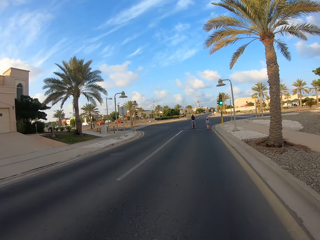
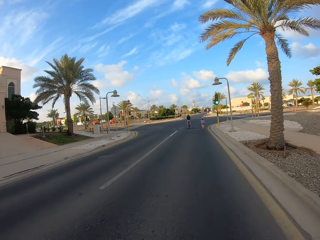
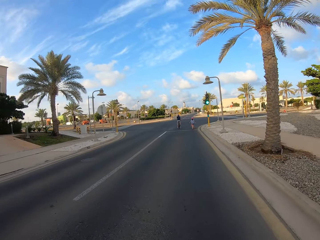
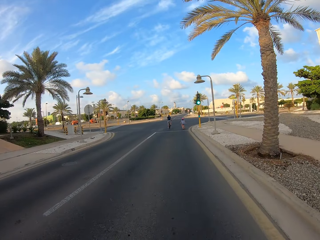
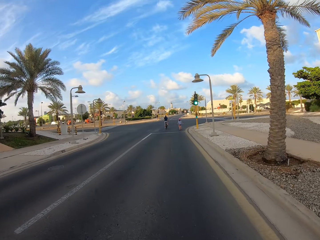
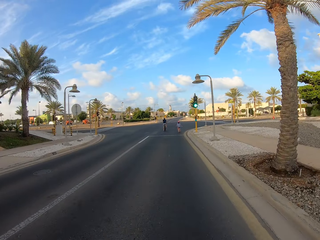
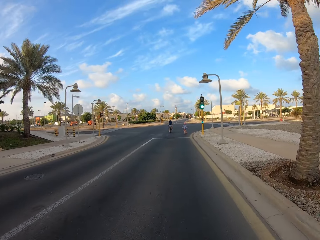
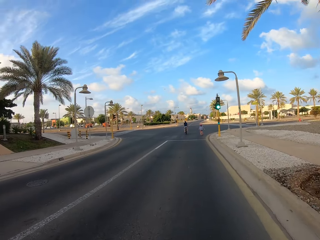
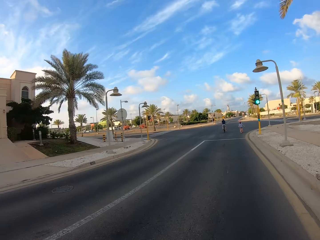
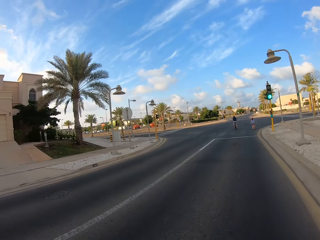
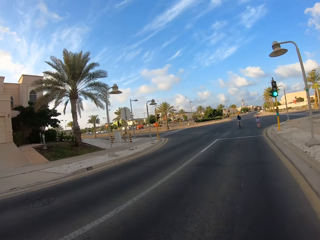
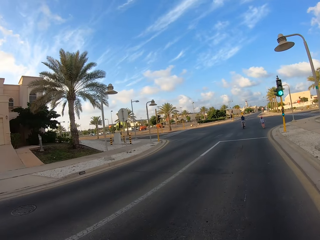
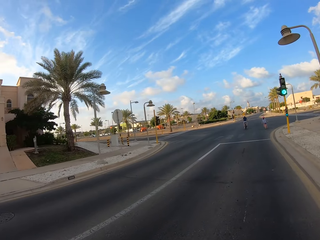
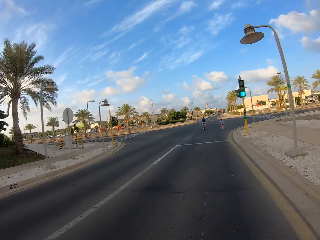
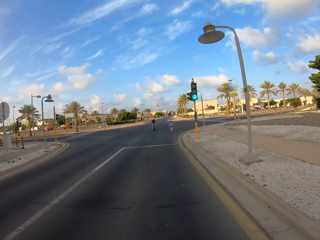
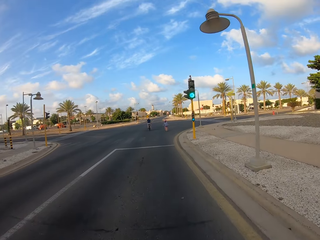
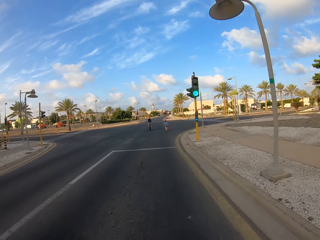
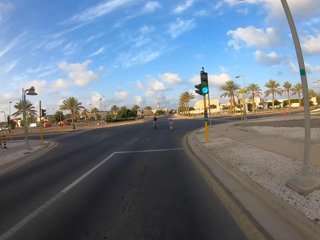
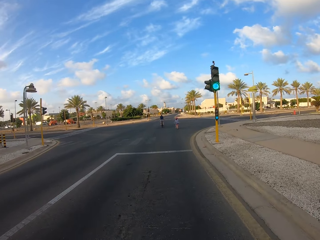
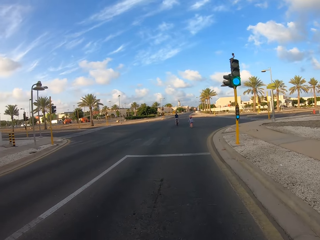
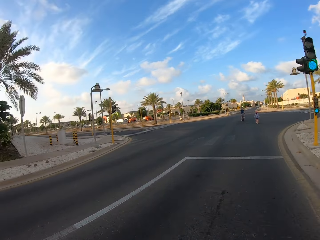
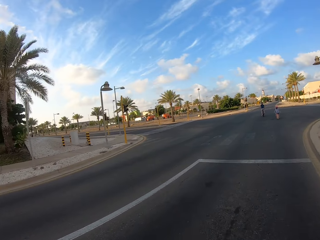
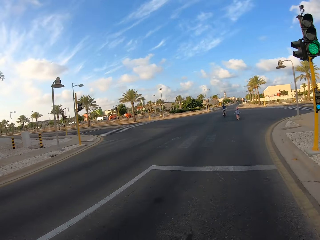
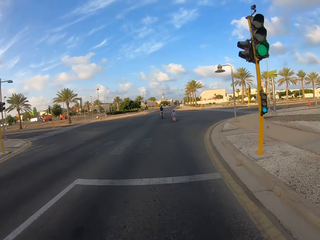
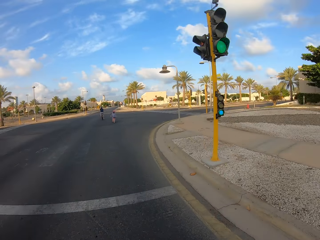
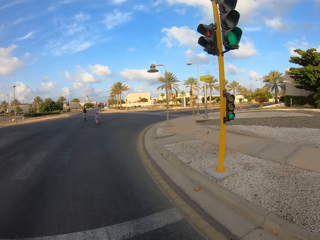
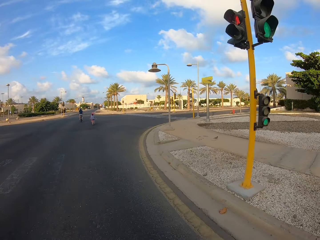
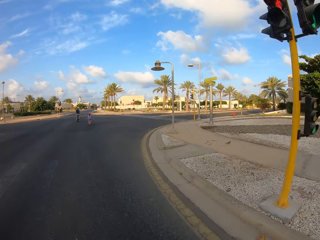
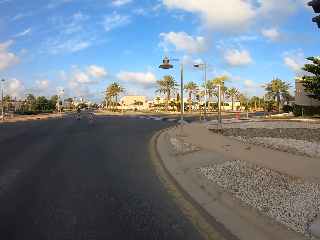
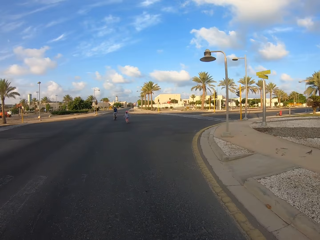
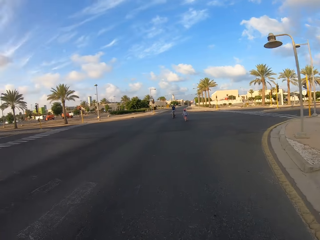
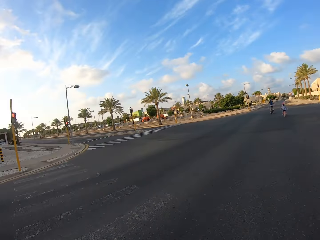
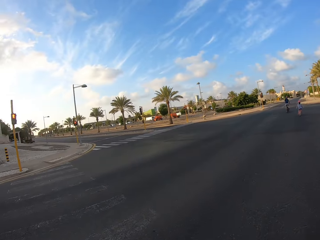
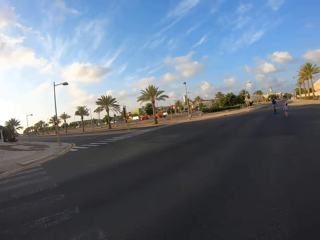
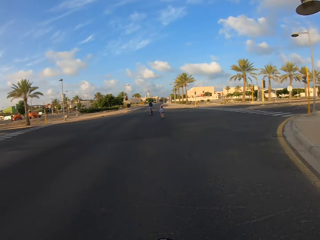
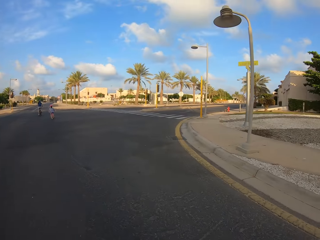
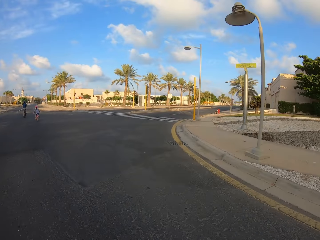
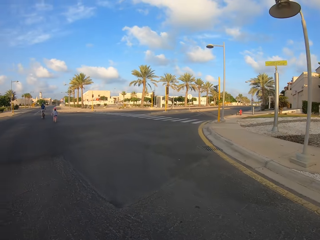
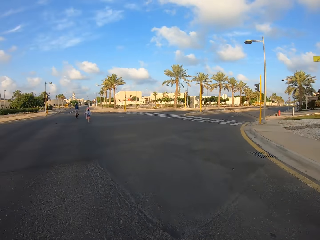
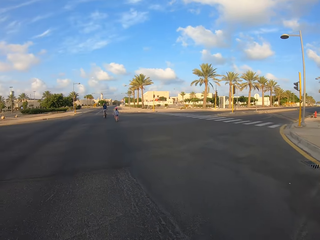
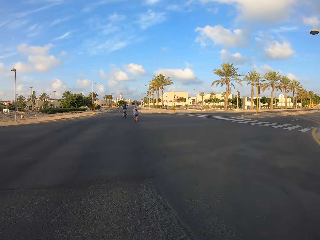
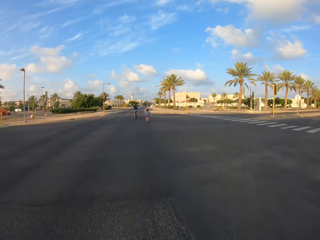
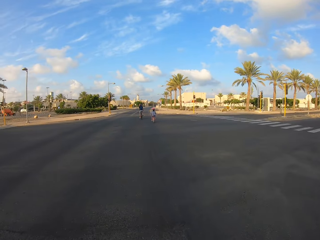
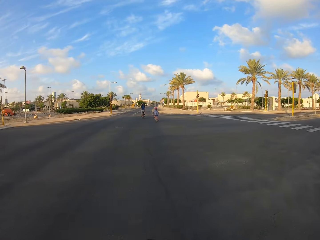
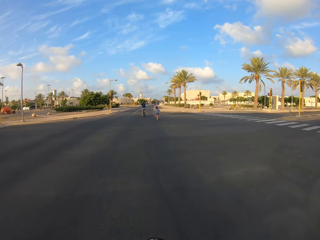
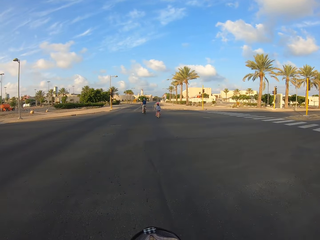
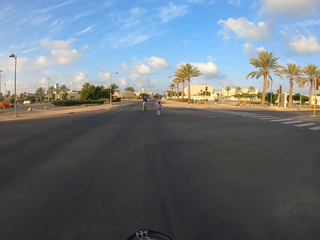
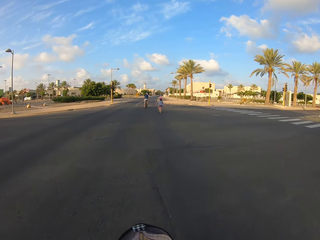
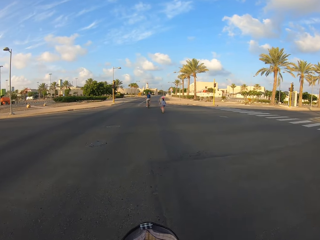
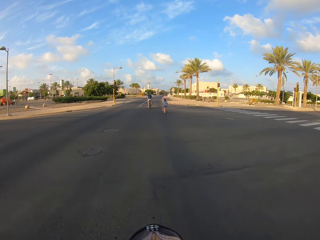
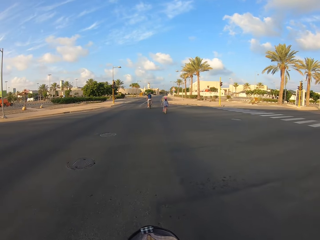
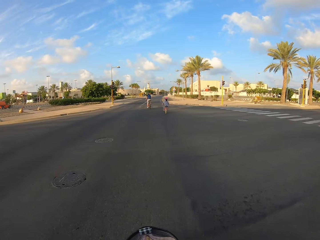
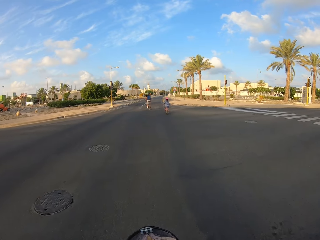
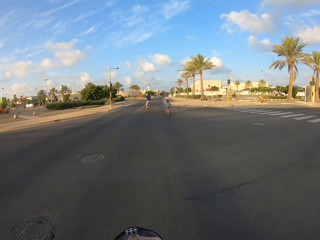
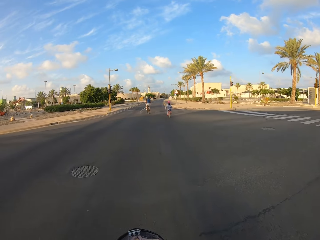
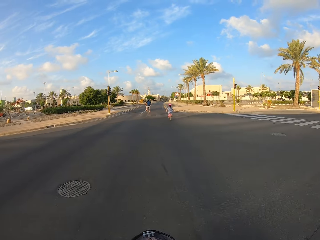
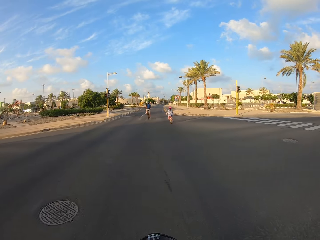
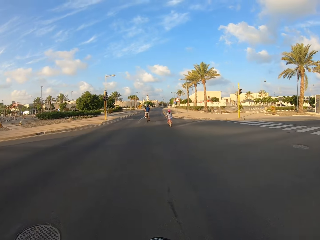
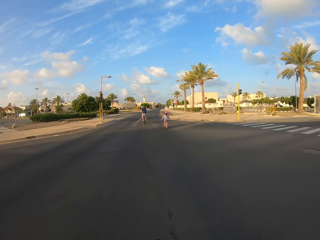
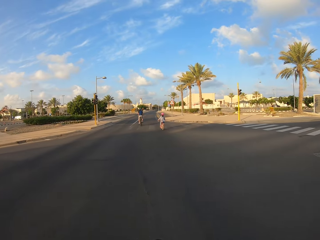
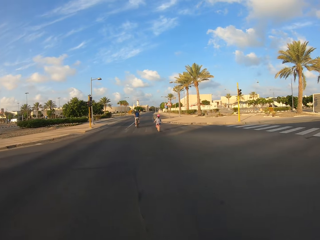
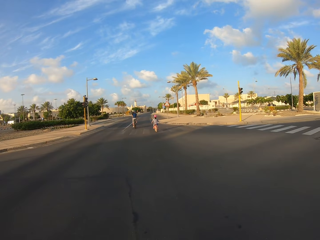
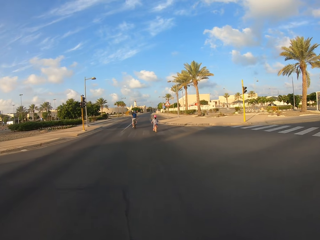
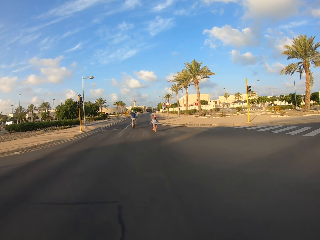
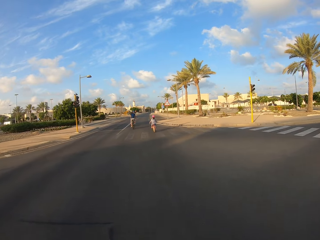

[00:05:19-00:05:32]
The camera wearer looks around. They ride a bicycle on the road with a person and another person.

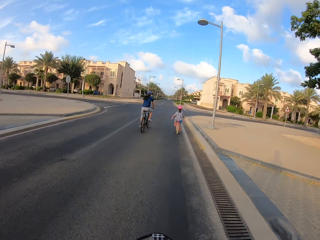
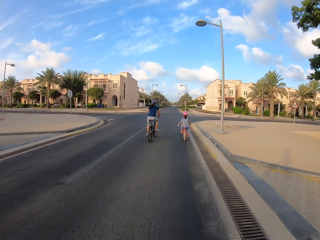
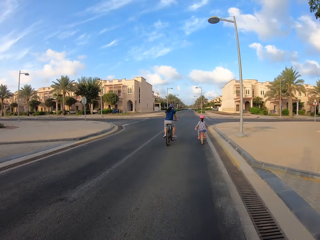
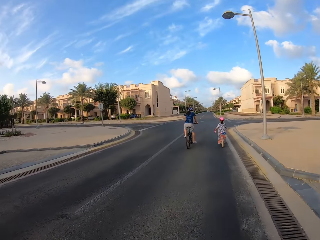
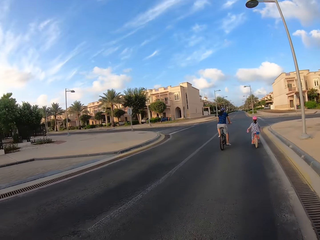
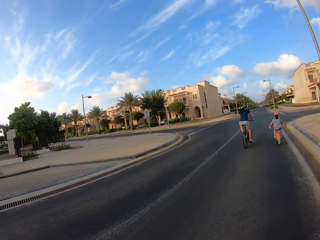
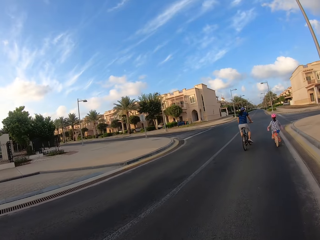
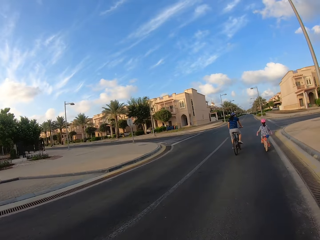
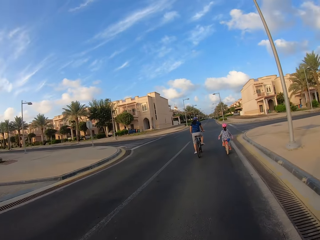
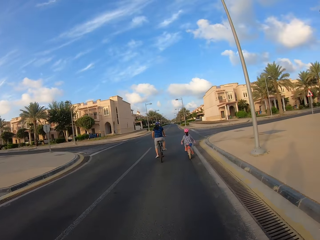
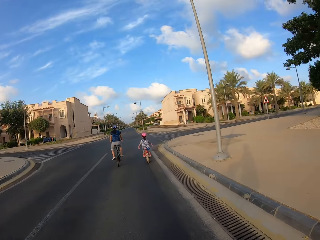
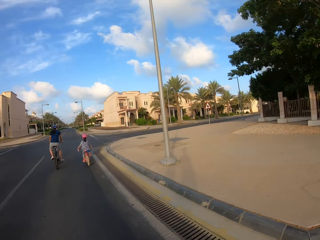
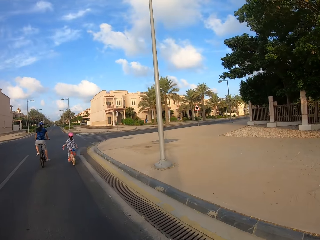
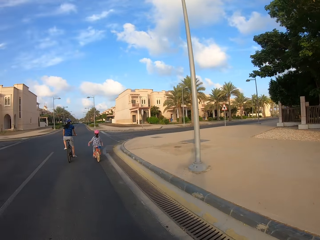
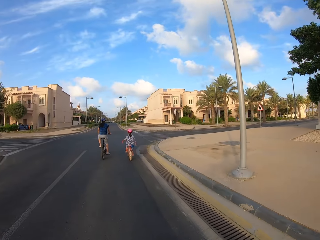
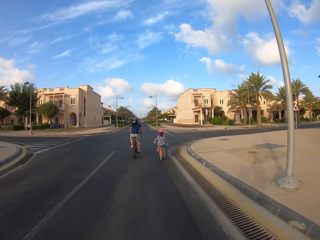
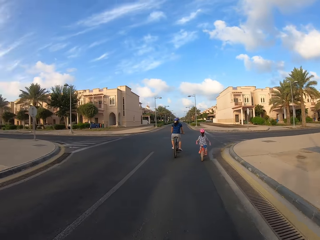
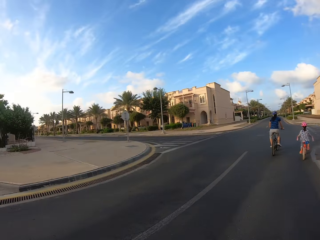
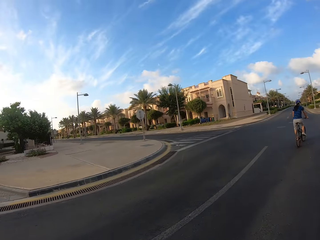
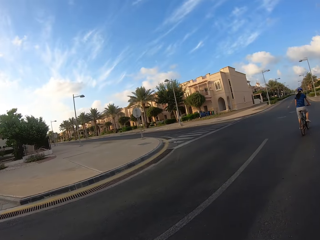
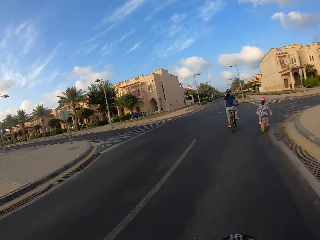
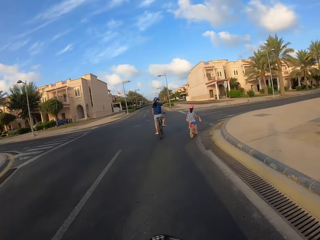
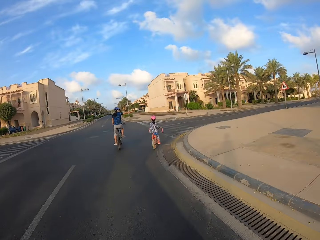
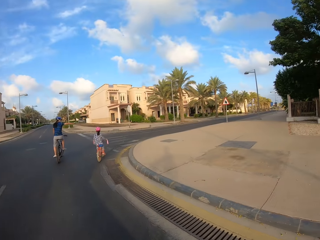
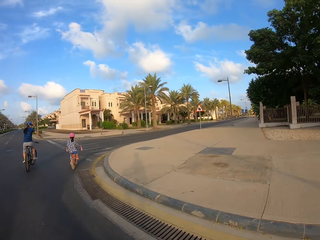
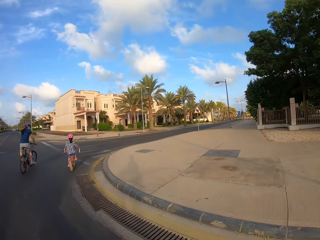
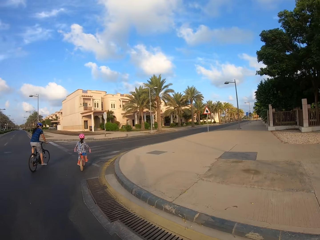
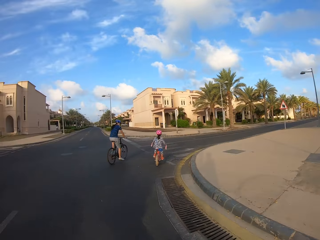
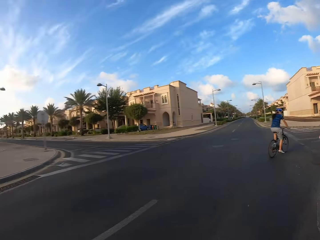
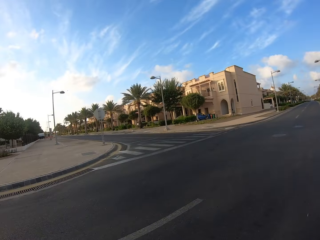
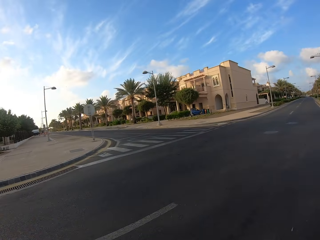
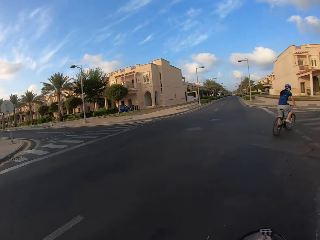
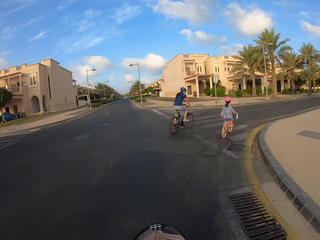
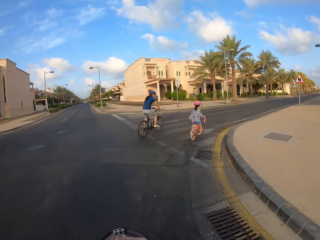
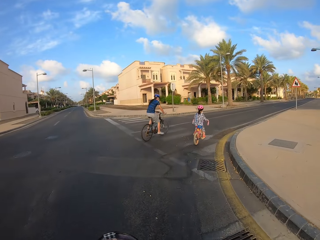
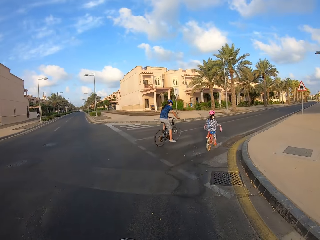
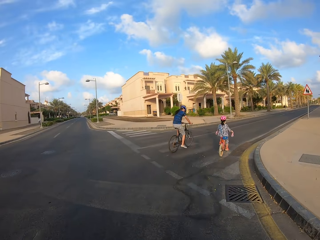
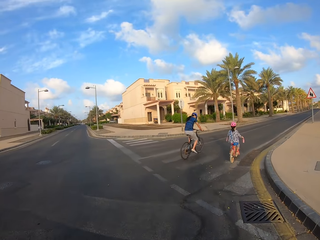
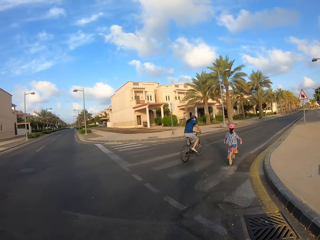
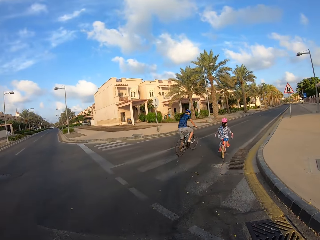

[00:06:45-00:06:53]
The camera wearer looks around. They ride a bicycle on the road with a person and another person.
